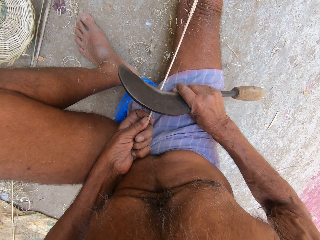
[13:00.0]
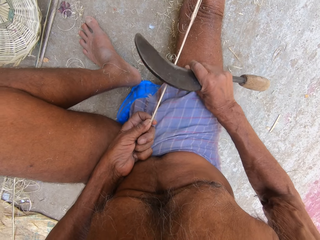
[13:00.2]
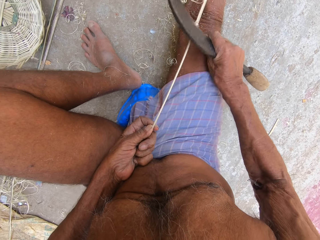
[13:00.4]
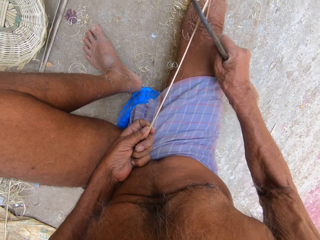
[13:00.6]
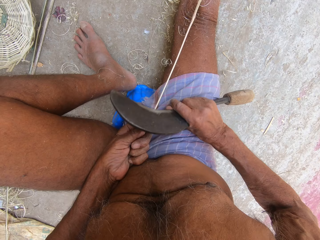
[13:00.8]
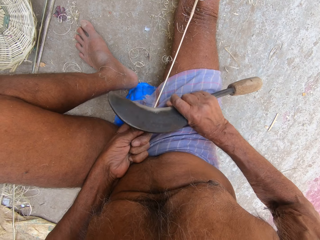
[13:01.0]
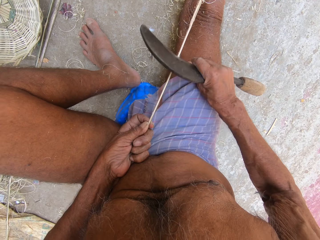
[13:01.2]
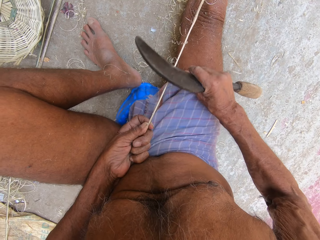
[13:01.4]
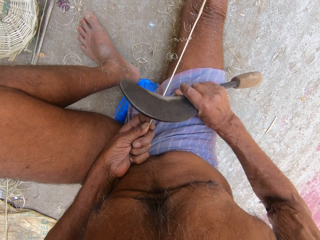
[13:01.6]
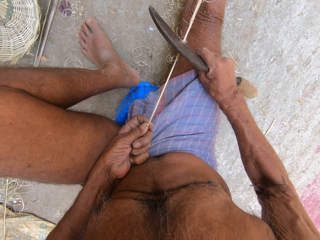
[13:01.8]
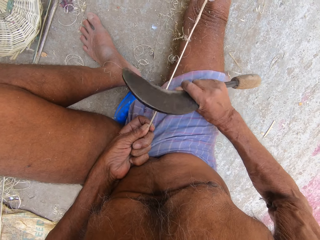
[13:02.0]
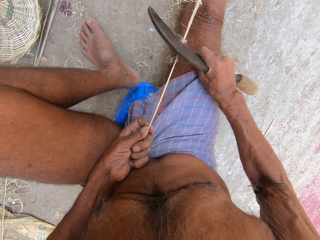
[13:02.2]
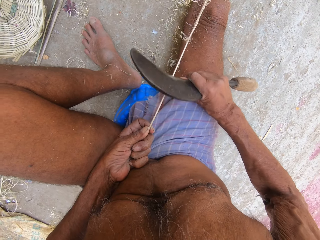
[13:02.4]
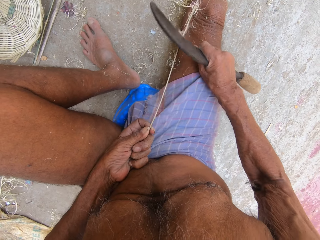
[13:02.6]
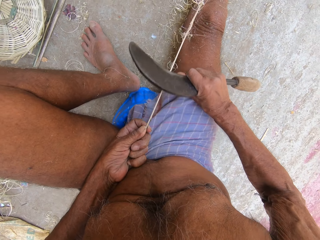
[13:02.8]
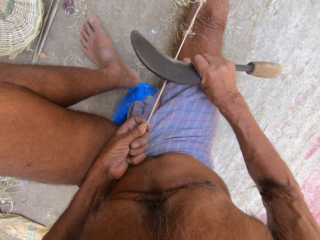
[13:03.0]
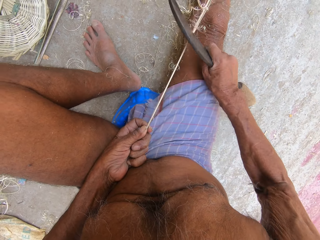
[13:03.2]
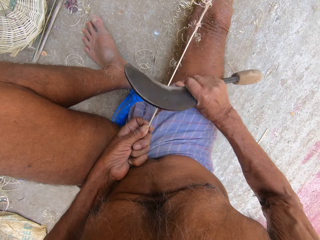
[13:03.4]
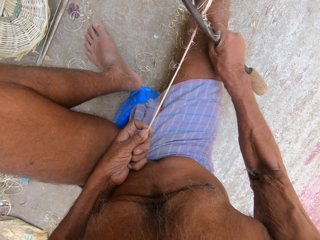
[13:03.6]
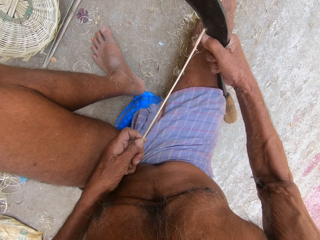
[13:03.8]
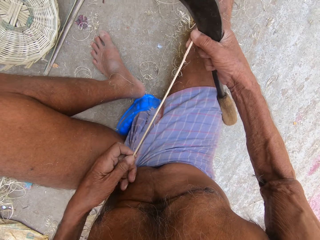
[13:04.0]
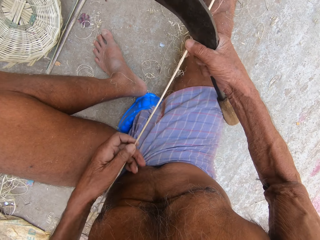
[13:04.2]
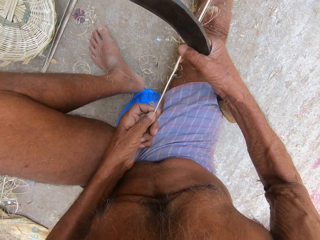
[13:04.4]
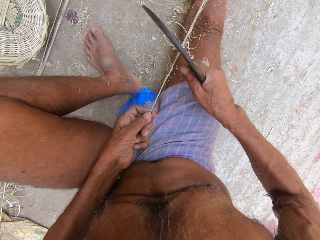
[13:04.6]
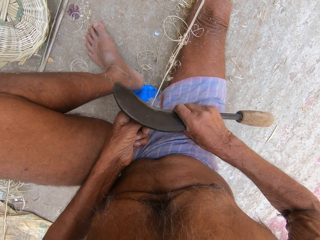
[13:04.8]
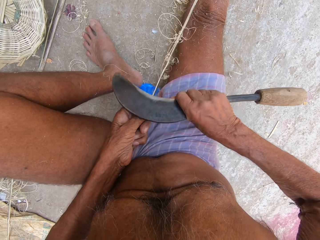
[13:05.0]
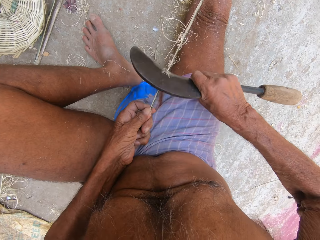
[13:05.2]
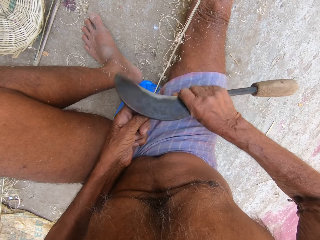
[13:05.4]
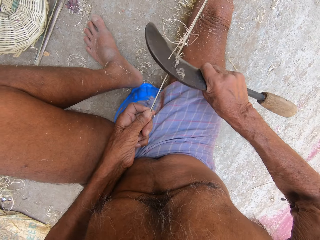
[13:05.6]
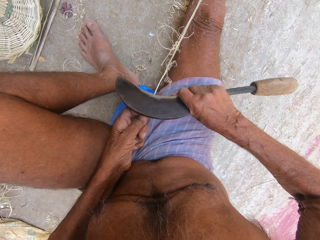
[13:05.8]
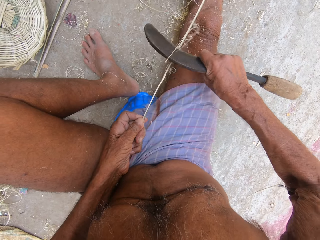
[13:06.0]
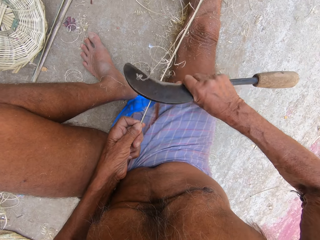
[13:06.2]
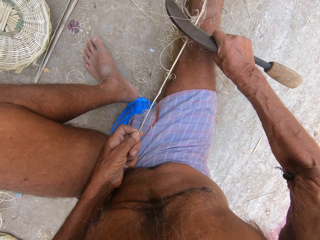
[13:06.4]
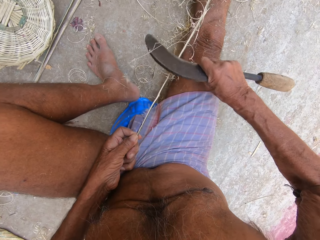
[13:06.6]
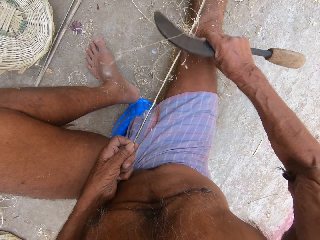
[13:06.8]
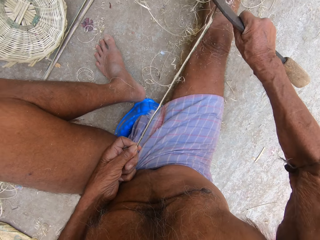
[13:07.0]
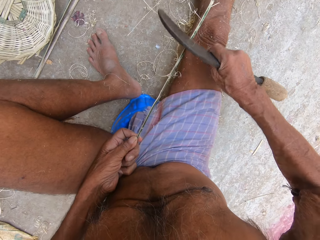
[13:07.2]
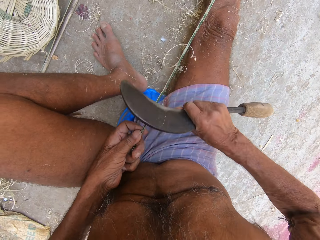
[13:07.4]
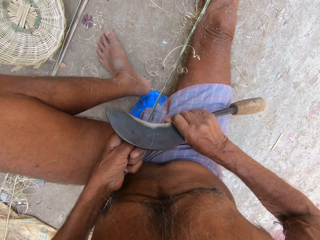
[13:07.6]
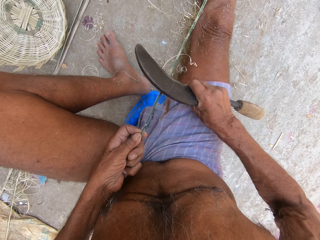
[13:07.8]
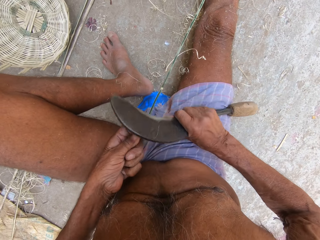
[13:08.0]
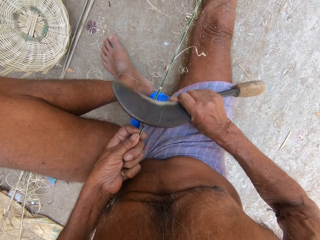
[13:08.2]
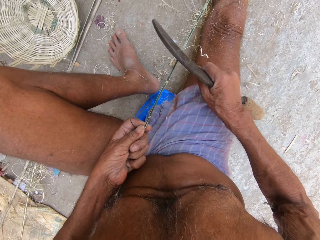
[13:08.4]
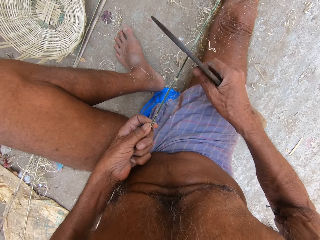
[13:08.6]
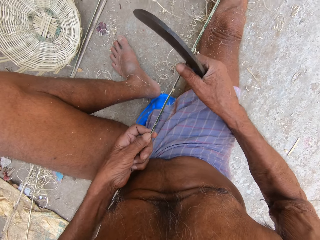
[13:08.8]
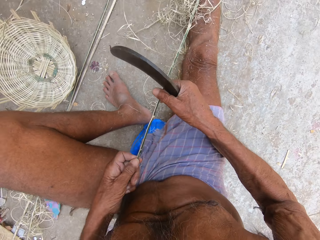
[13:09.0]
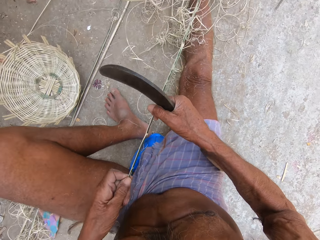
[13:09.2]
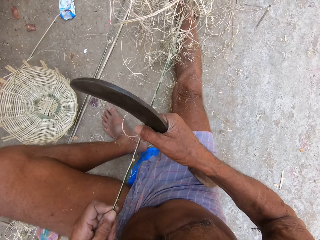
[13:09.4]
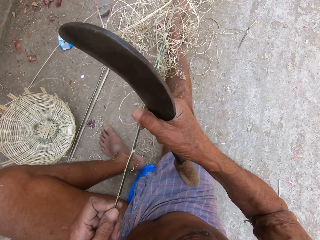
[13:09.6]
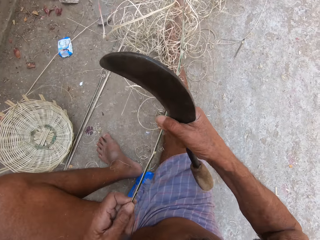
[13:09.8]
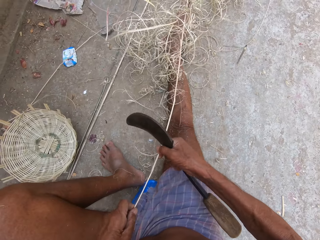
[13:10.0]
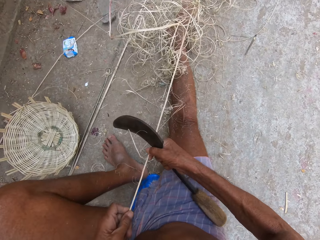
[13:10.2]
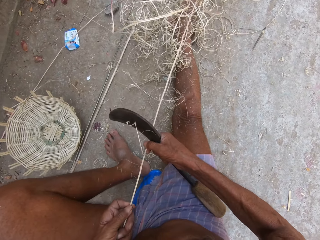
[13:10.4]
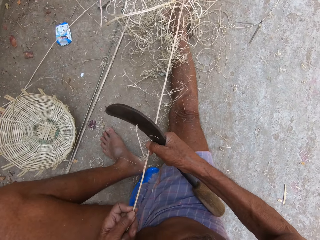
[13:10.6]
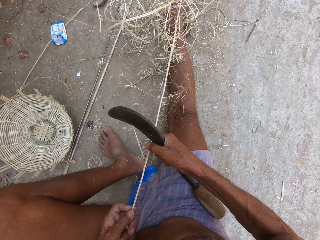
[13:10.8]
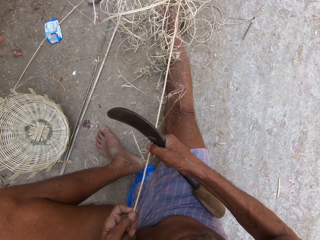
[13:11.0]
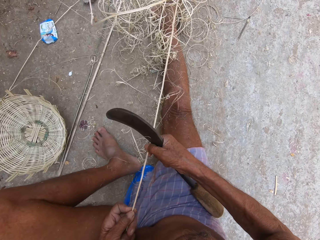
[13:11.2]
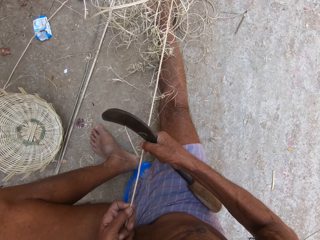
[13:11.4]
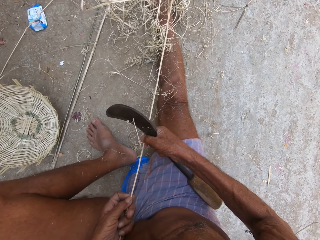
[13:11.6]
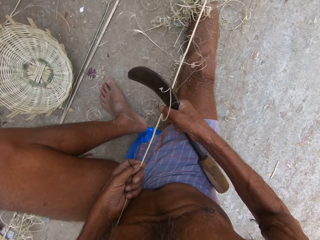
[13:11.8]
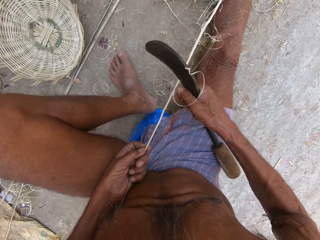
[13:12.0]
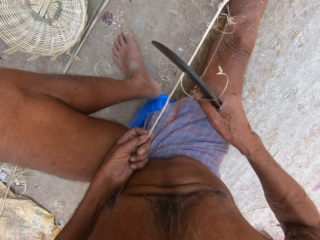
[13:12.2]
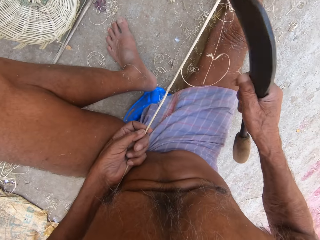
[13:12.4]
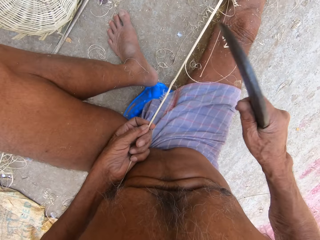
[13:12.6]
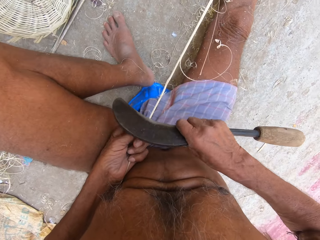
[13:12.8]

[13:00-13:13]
The camera wearer pulls the plant fiber with both hands. They move the left hand upwards along the plant fiber. They shape the plant fiber with the knife. They turn the plant fiber sideways. They shape the plant fiber with the knife. They hold the bamboo stick with both hands. They turn the plant fiber sideways with both hands. They place the plant fiber down.

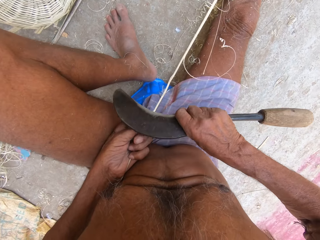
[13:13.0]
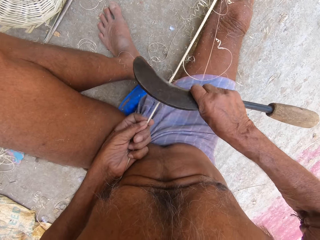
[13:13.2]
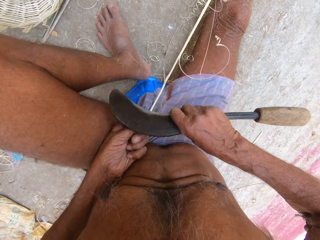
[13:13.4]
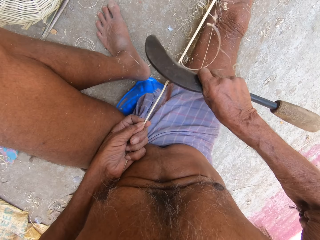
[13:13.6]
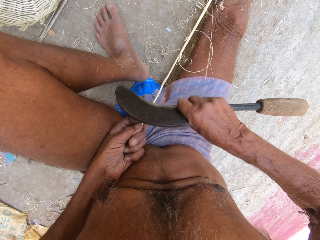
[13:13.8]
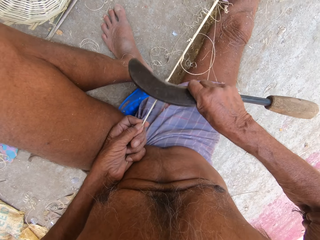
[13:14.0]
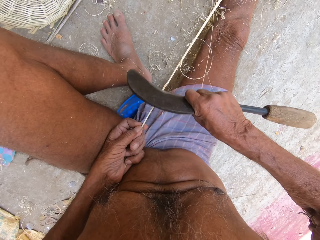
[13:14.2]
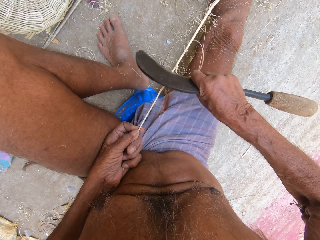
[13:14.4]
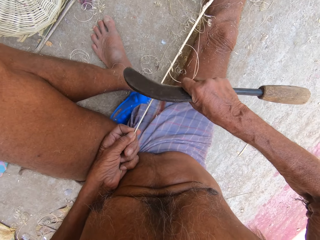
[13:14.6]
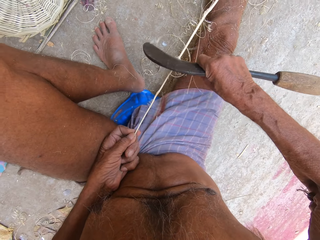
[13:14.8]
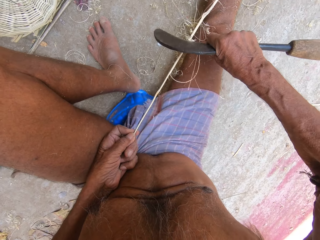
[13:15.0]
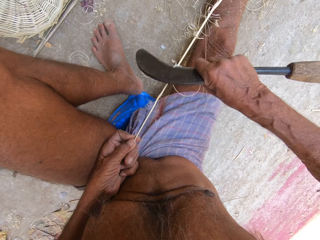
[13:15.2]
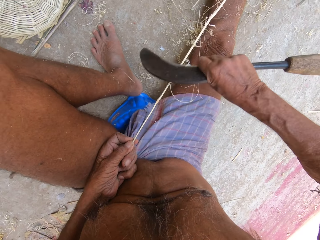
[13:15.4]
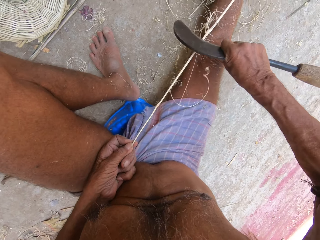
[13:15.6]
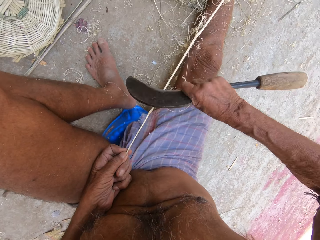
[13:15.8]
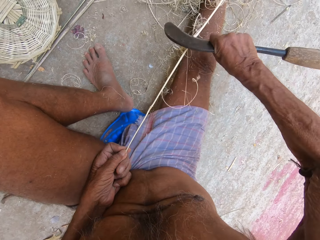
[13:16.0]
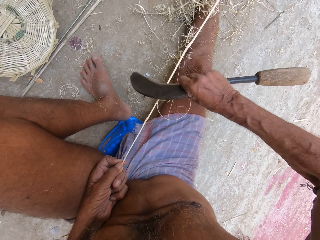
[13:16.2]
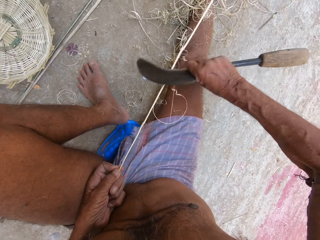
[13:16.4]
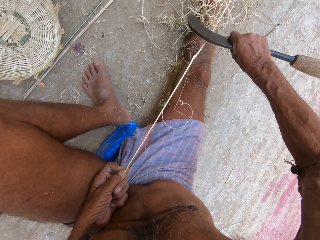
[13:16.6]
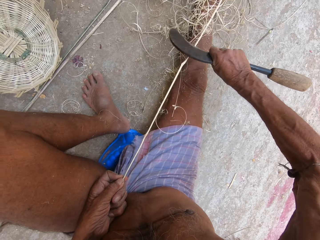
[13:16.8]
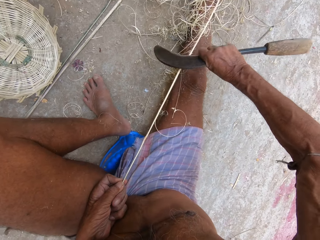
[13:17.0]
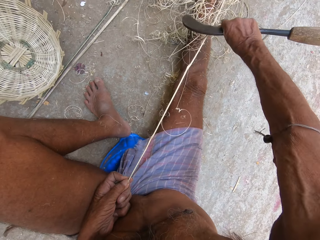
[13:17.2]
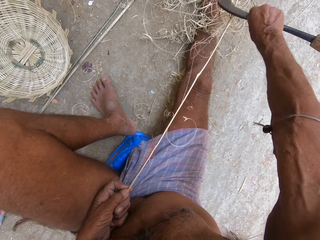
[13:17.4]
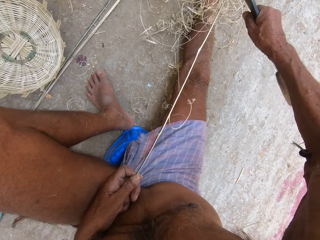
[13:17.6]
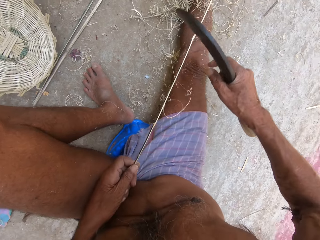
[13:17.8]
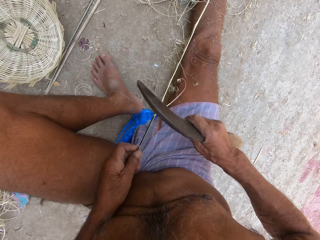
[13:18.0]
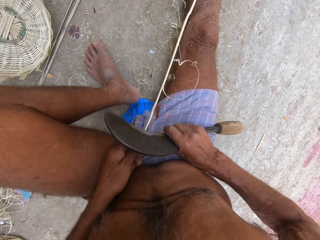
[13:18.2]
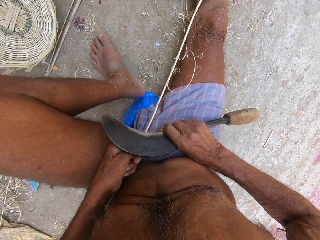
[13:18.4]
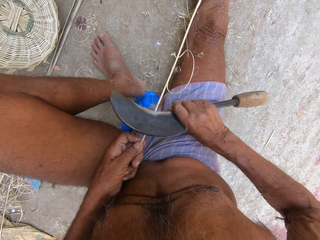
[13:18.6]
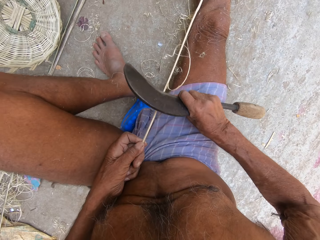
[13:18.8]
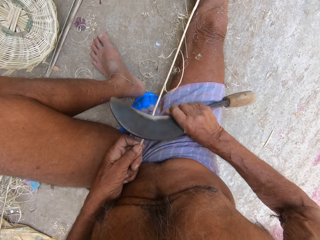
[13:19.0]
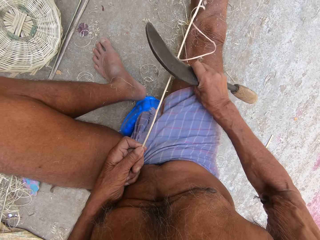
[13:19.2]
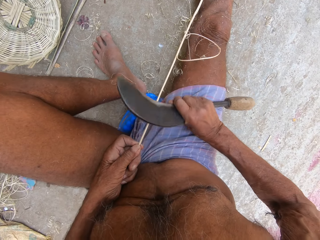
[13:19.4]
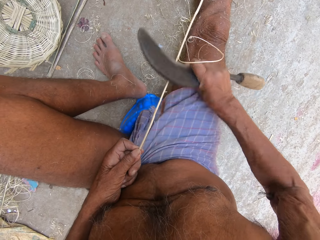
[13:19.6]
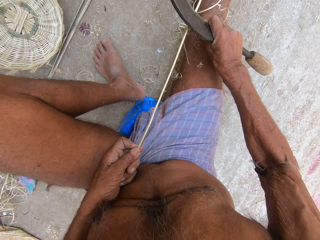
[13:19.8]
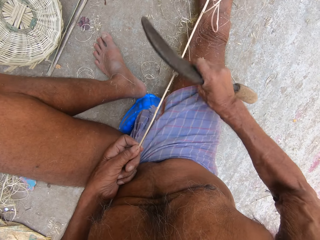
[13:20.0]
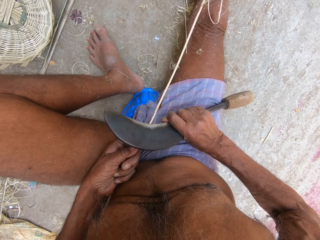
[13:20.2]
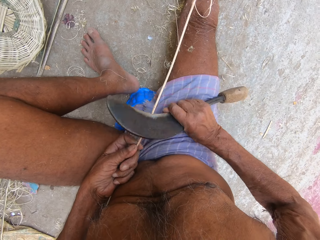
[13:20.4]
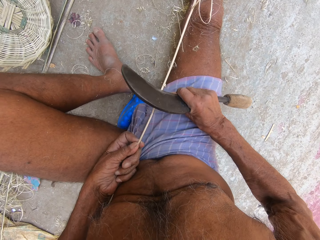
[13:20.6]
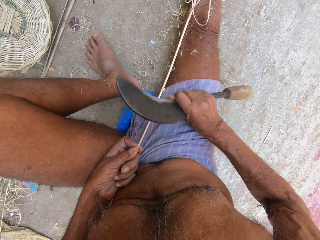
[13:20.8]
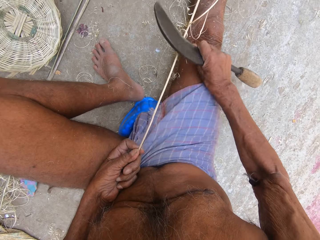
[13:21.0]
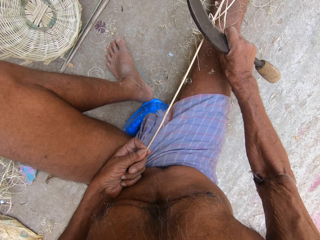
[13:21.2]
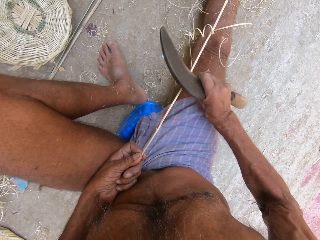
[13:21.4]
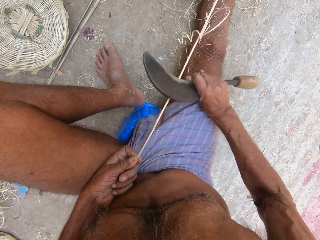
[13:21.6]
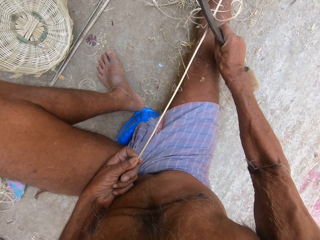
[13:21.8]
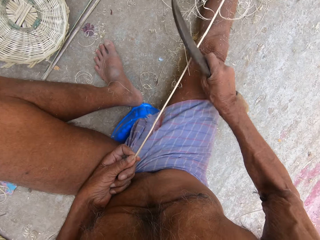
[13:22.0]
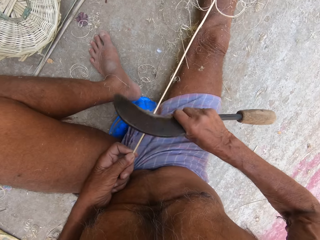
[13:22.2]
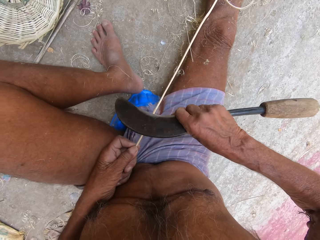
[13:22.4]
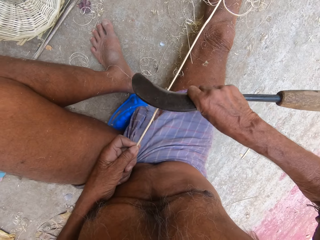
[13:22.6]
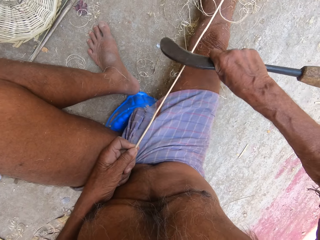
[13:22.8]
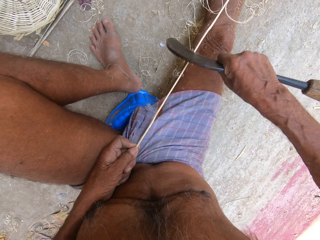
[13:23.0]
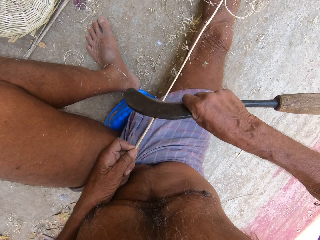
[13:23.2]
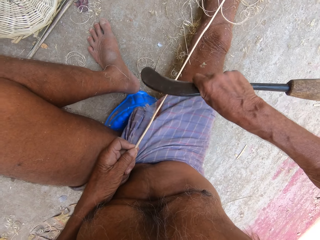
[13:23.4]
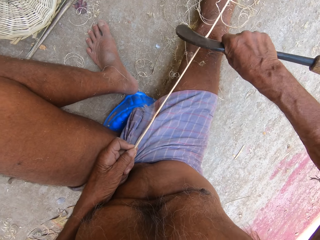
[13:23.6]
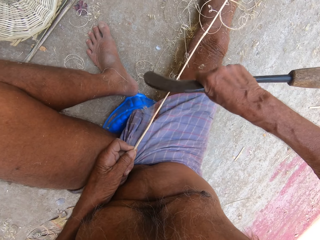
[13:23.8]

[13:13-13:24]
The camera wearer shaves the bamboo stick in his left hand with the sickle in his right hand.
